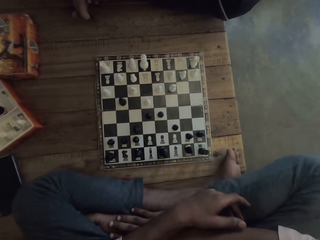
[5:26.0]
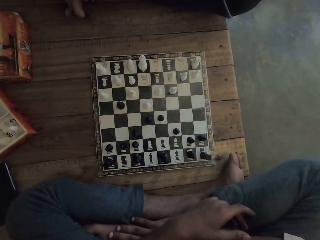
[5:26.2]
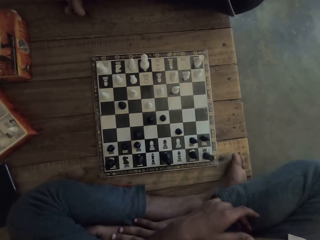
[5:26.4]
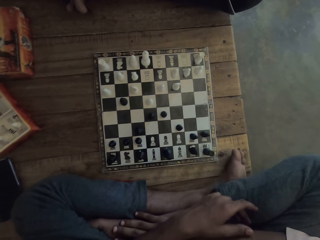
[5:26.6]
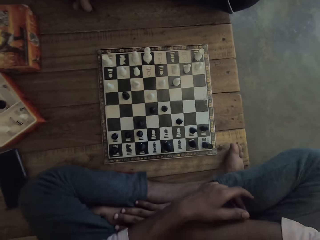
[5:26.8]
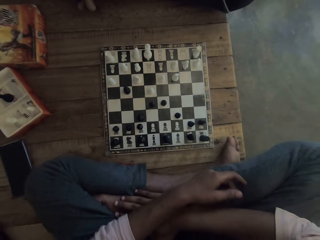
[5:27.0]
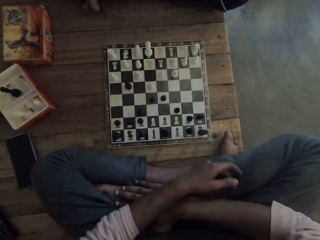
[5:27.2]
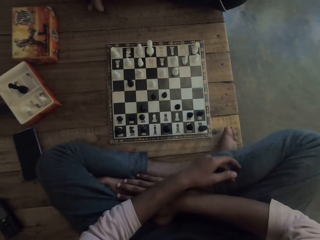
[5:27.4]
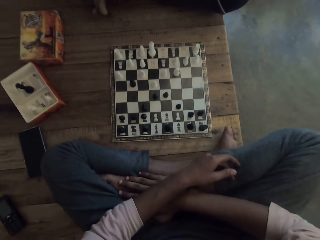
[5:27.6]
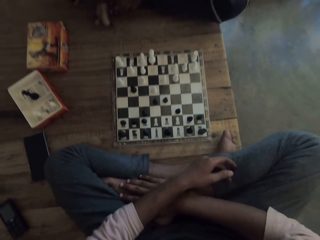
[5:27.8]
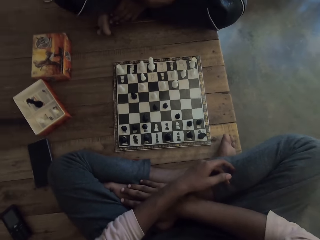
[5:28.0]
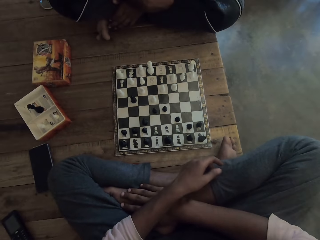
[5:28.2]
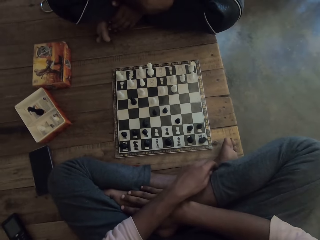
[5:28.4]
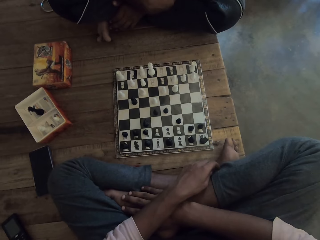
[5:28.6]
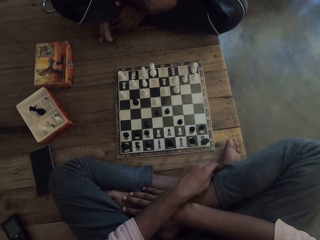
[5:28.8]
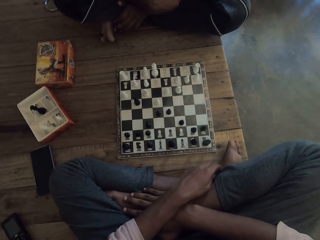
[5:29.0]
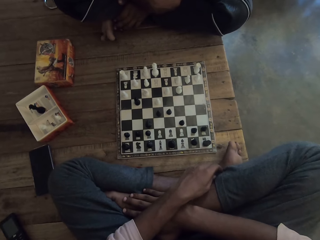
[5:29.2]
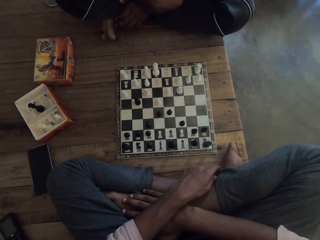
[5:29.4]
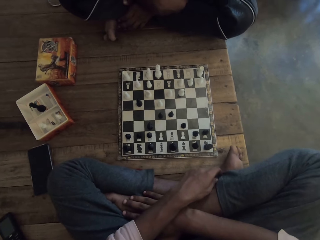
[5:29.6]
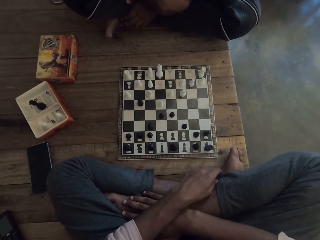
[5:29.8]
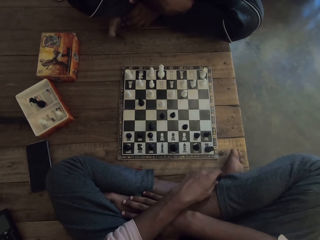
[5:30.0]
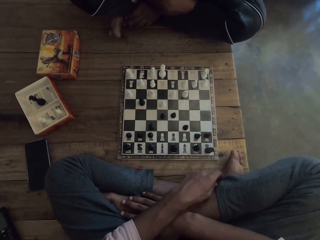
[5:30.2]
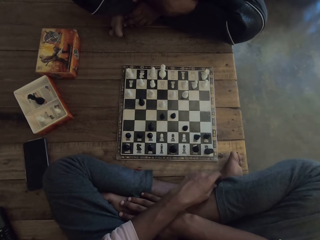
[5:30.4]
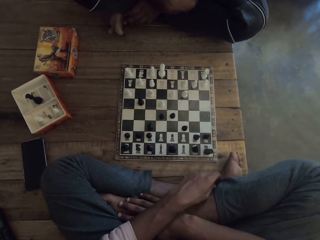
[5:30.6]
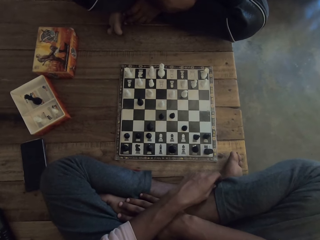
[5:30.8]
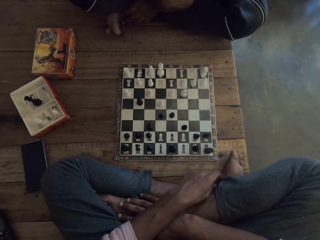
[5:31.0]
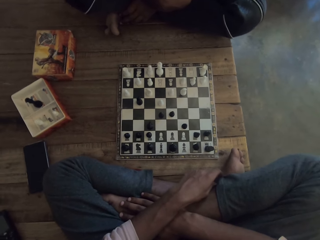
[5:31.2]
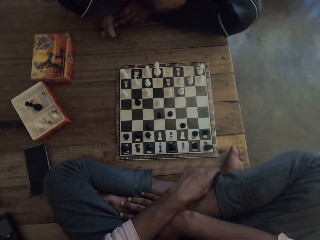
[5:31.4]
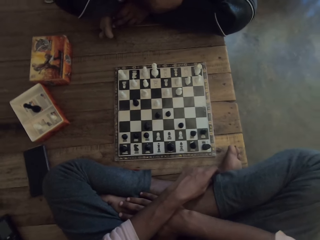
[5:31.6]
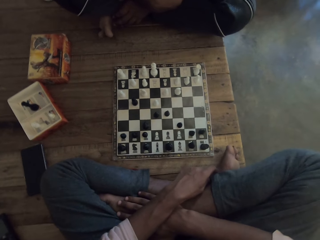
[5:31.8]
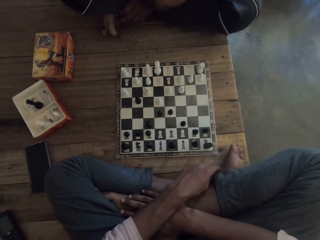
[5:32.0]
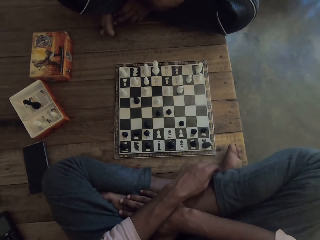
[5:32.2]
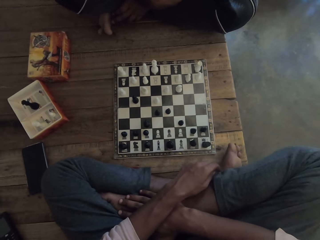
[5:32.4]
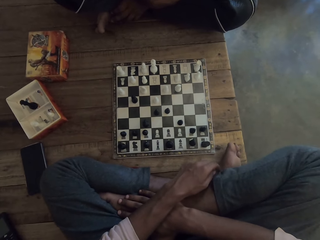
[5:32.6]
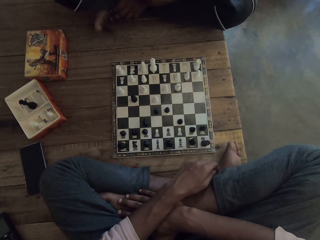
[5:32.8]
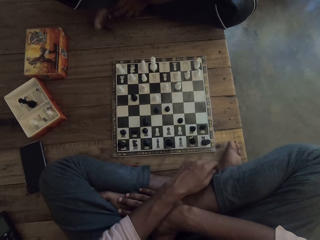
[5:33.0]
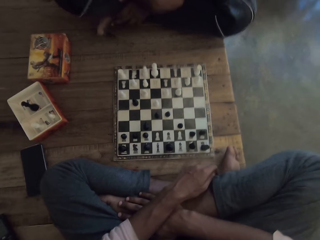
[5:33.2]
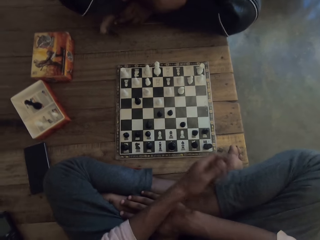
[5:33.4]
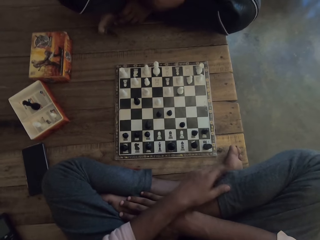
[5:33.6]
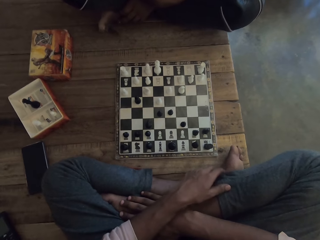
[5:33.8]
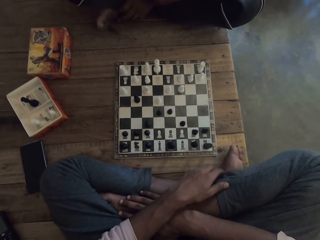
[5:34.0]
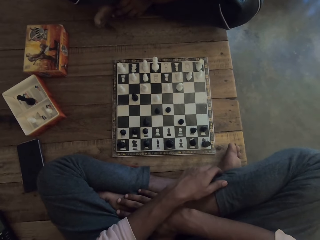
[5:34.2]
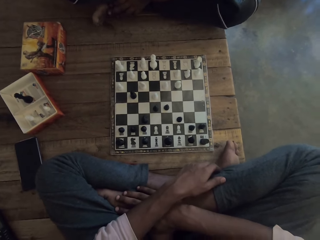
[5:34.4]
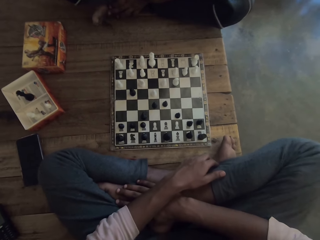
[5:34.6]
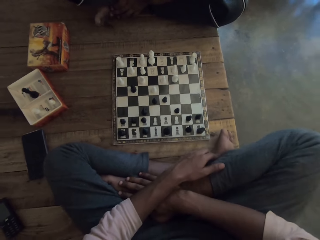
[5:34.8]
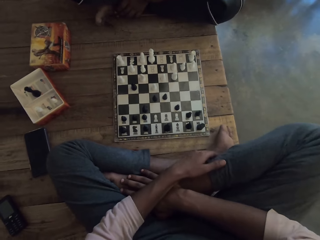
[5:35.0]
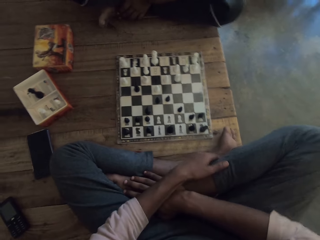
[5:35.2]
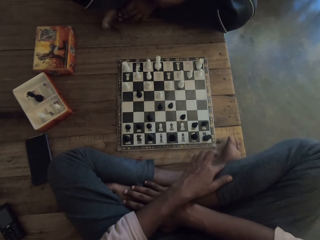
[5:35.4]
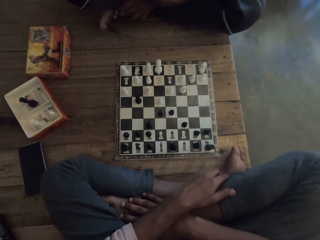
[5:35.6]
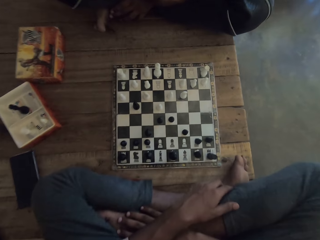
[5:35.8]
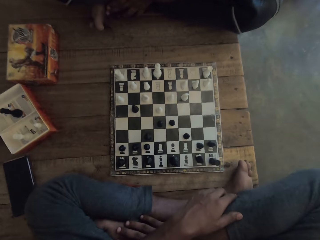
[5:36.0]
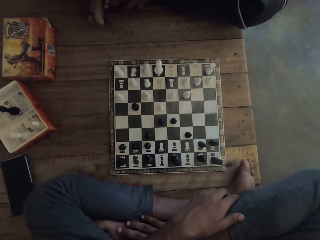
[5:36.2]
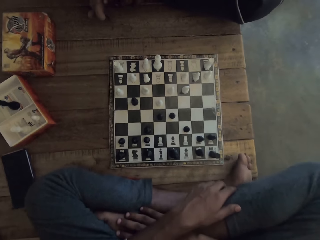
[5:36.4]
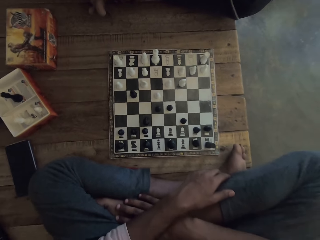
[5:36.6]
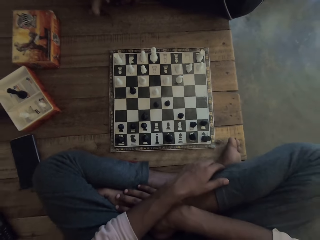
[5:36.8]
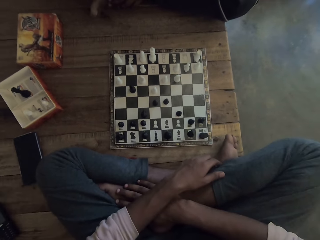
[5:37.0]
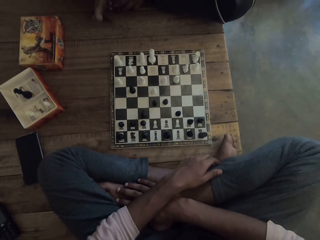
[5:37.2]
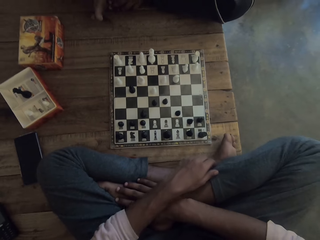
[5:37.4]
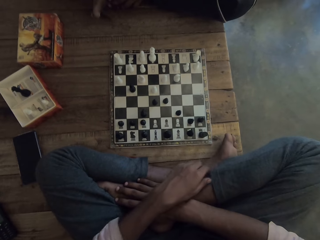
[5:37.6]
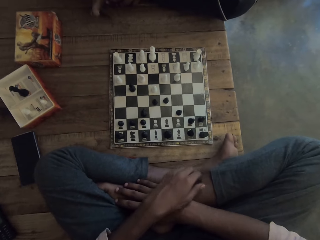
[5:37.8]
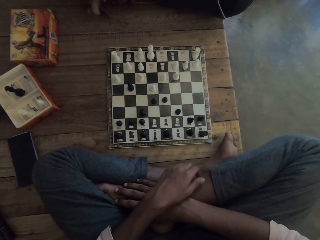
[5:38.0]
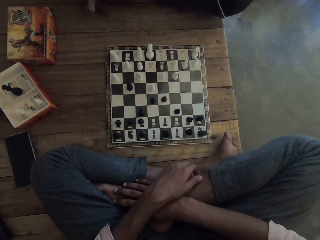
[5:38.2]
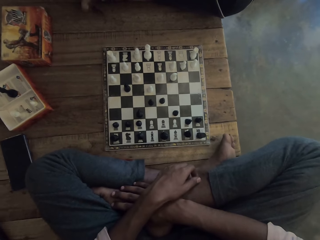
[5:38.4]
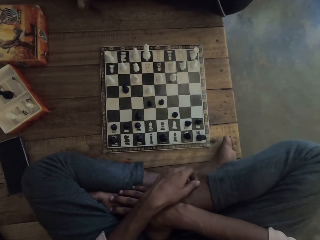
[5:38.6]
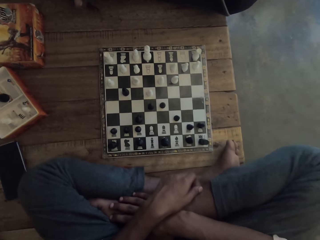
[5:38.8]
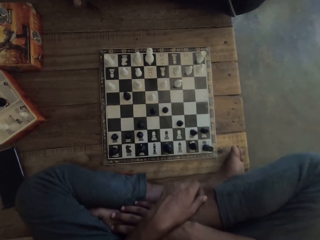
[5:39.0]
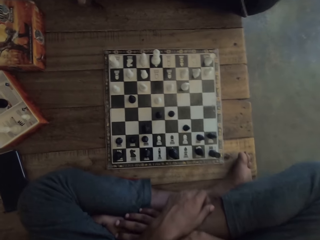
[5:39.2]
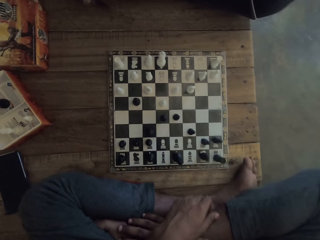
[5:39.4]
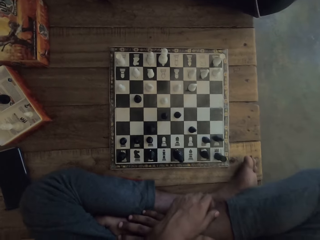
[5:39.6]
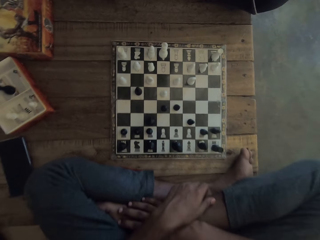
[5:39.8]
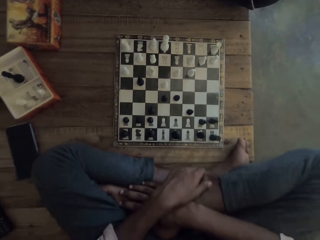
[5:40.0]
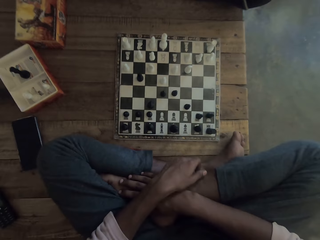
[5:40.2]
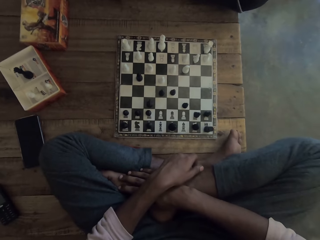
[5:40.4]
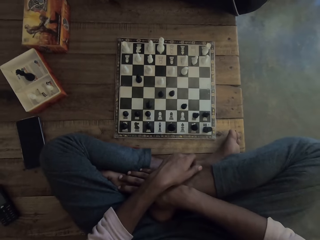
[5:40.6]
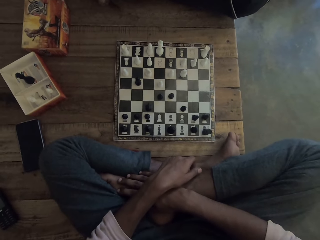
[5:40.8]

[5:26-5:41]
The camera wearer looks at the chess board. A man converses with the camera wearer. The camera wearer moves the hand.

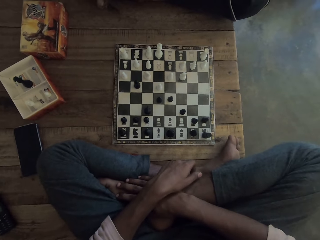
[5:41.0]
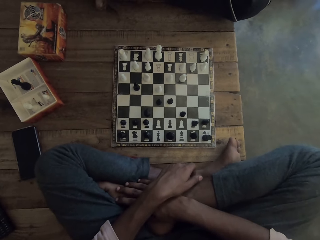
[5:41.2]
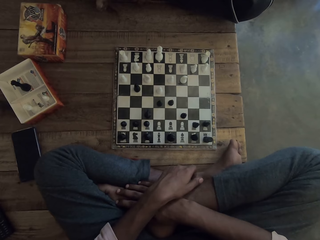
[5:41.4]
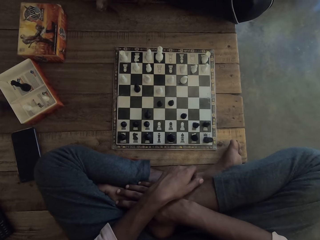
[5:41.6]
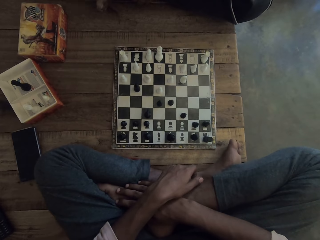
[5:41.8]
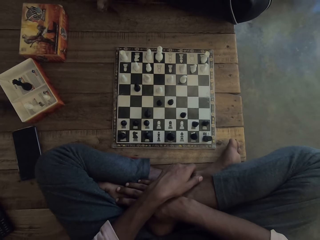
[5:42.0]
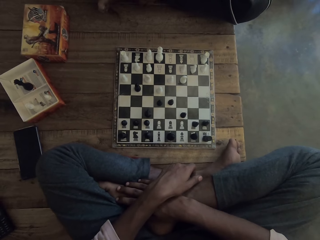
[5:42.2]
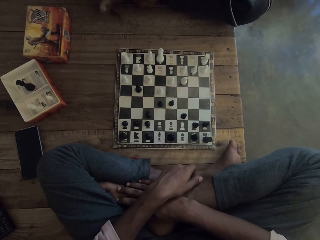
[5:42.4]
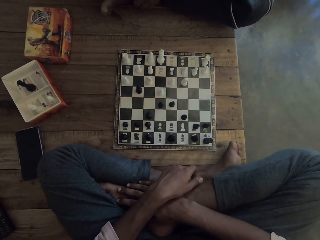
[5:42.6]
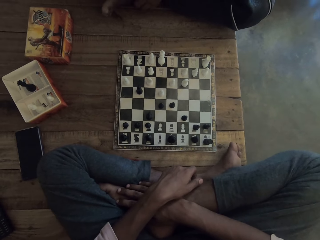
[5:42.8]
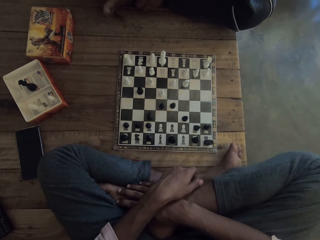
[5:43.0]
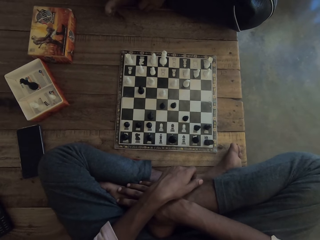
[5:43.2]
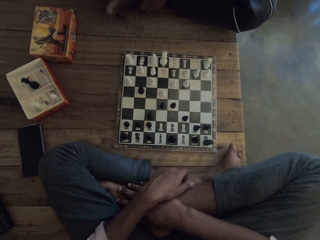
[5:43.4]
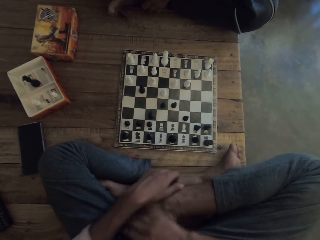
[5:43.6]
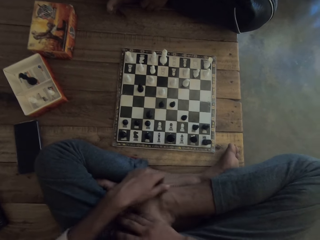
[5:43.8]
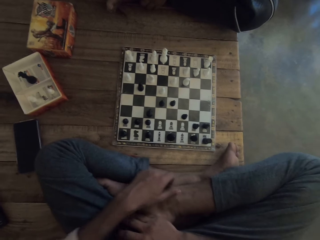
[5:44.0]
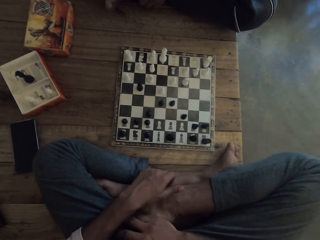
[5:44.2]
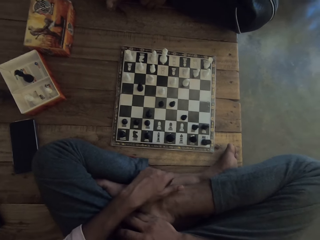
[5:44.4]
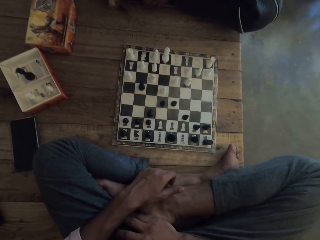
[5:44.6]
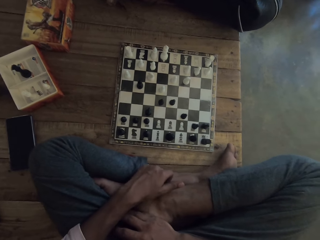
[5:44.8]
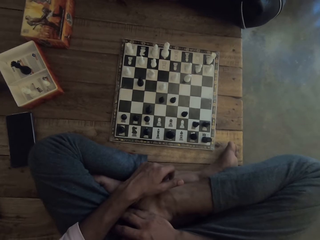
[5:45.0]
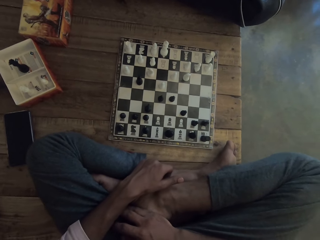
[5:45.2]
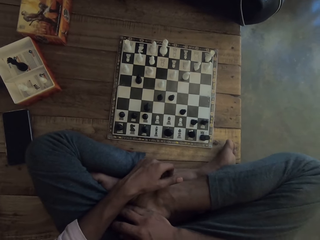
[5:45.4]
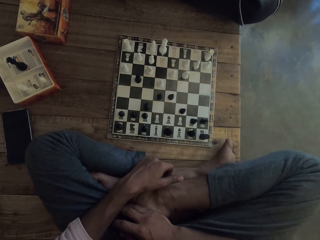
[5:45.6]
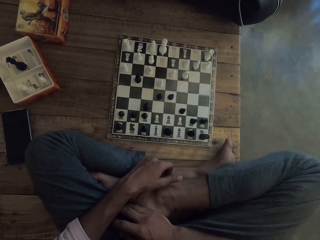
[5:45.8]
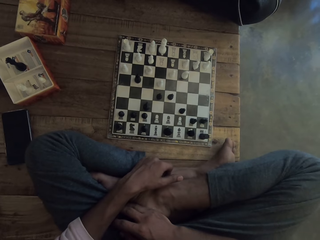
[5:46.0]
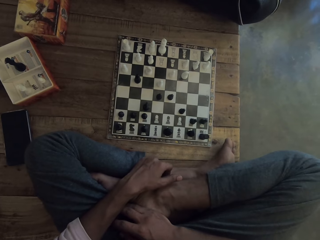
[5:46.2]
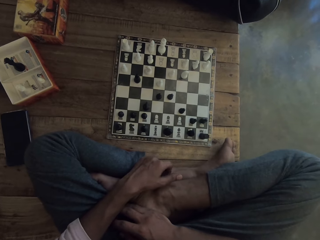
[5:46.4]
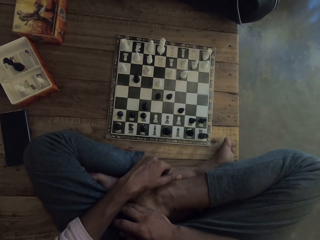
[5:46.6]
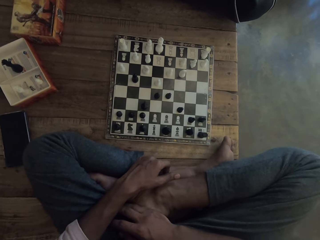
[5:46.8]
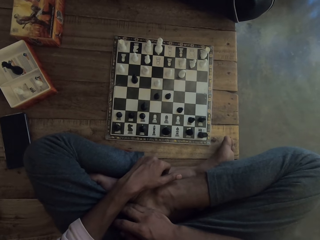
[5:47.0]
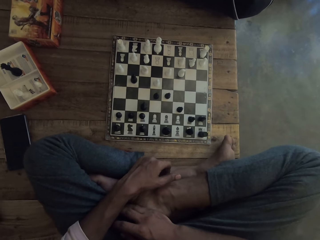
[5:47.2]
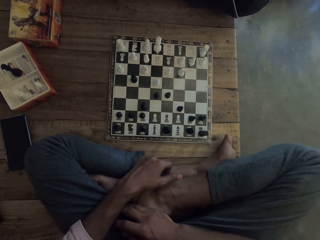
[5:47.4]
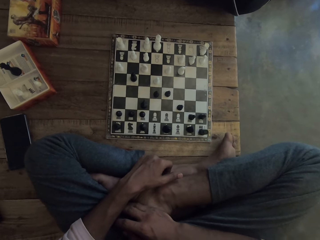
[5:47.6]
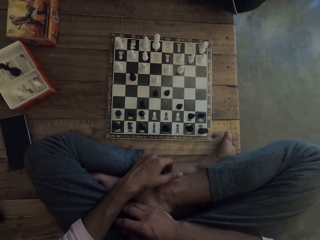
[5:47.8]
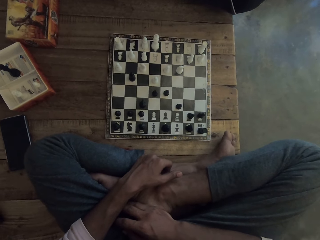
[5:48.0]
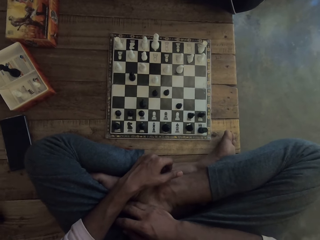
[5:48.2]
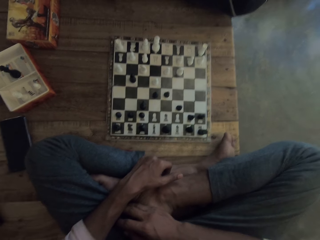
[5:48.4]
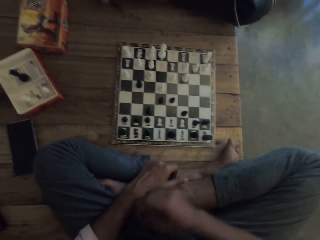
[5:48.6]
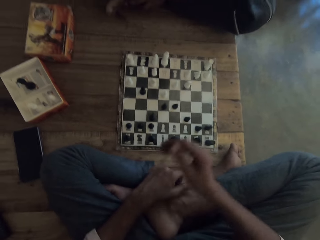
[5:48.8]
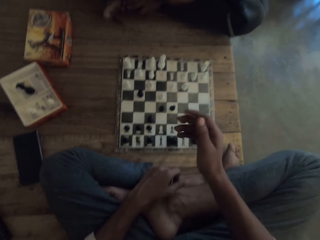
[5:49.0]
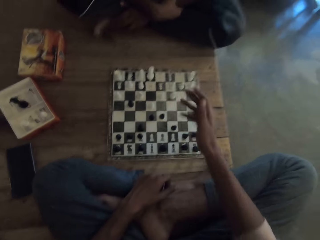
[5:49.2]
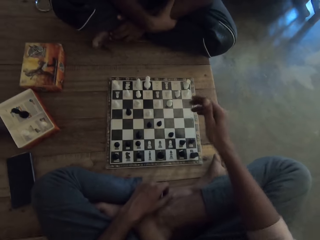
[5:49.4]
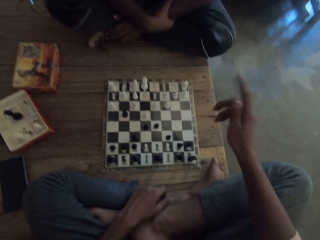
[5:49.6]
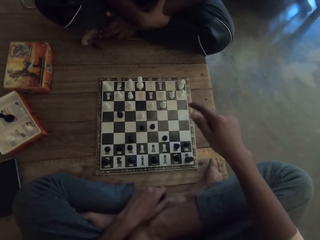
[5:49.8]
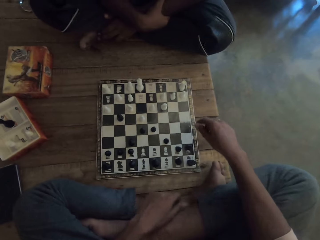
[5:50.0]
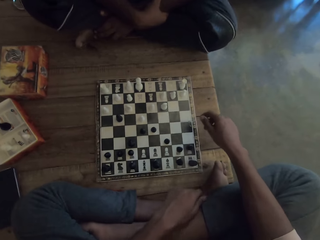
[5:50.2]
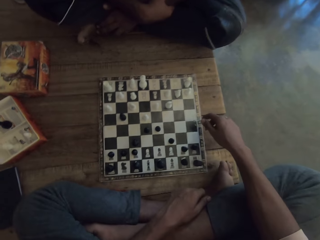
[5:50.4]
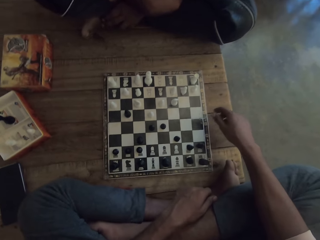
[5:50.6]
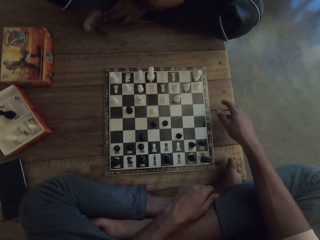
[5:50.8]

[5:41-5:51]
The camera wearer moves the hands. They lift the hand.
